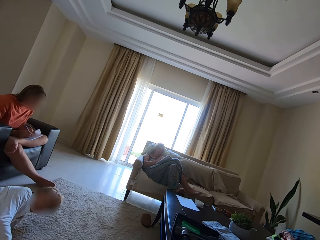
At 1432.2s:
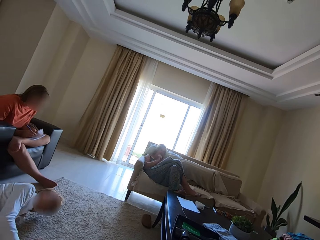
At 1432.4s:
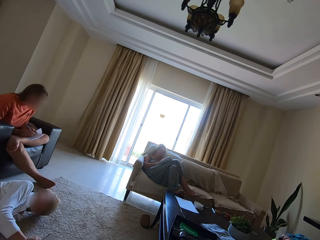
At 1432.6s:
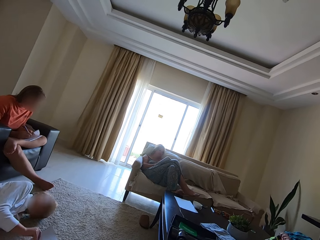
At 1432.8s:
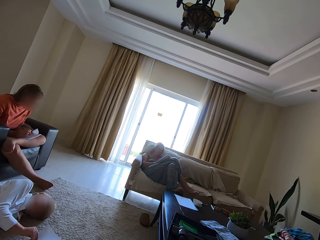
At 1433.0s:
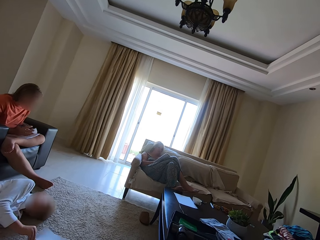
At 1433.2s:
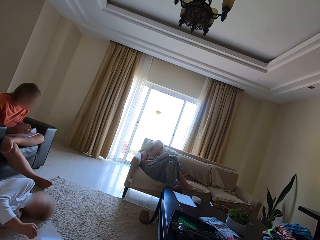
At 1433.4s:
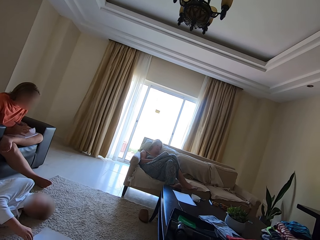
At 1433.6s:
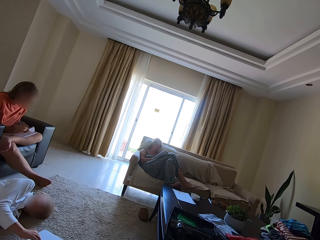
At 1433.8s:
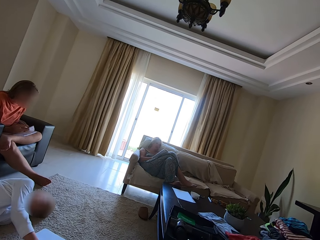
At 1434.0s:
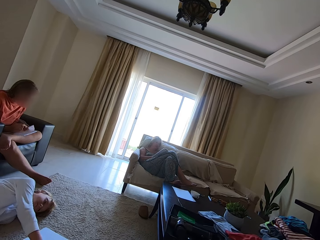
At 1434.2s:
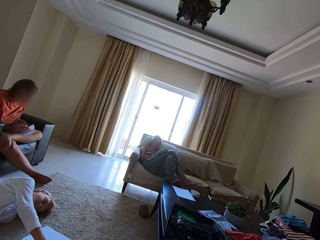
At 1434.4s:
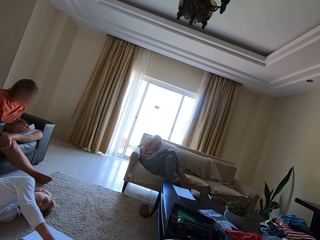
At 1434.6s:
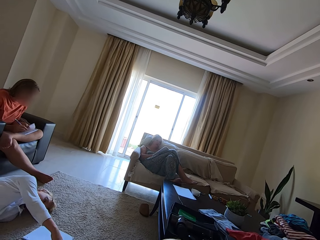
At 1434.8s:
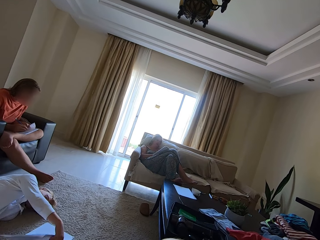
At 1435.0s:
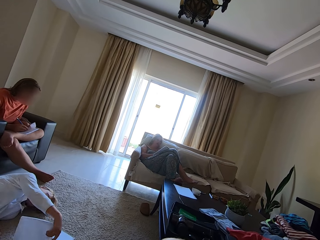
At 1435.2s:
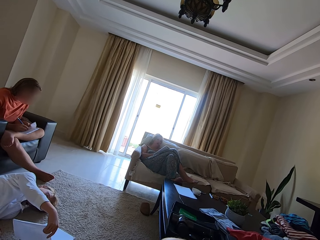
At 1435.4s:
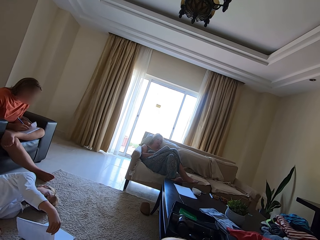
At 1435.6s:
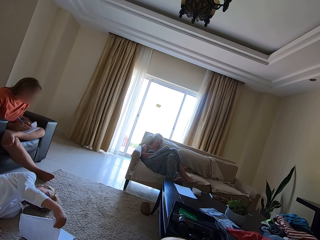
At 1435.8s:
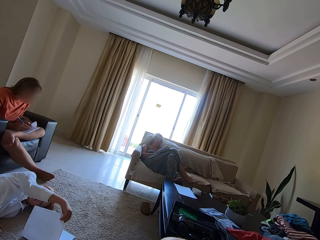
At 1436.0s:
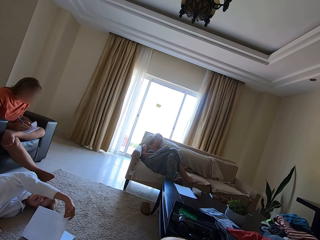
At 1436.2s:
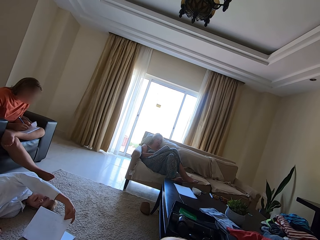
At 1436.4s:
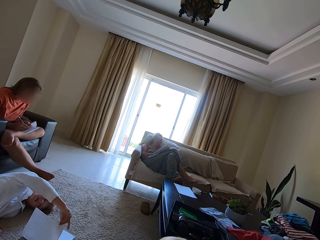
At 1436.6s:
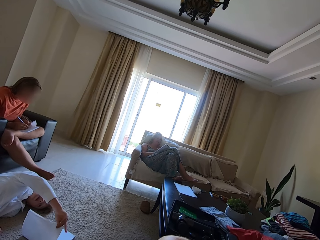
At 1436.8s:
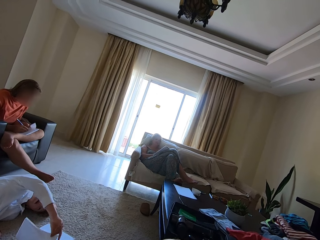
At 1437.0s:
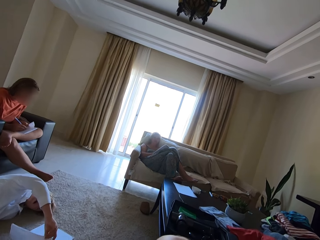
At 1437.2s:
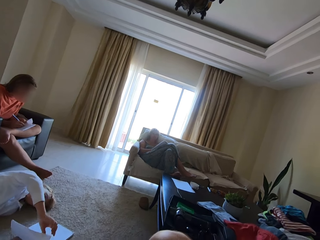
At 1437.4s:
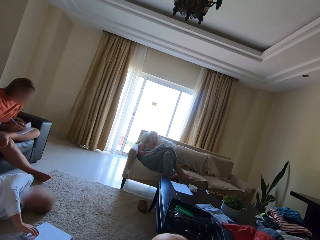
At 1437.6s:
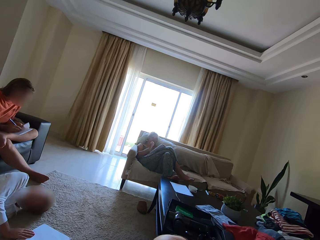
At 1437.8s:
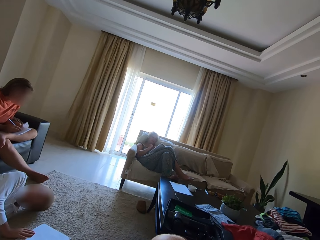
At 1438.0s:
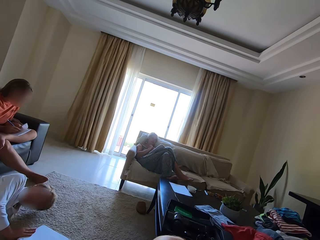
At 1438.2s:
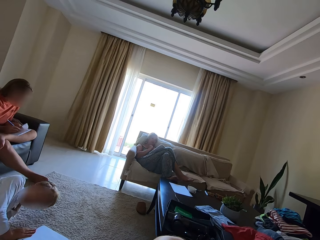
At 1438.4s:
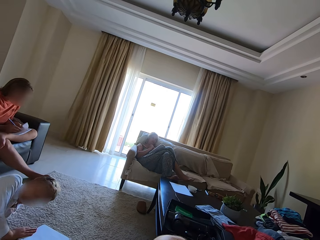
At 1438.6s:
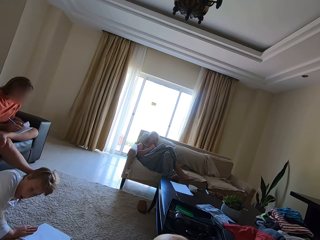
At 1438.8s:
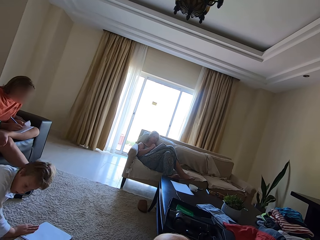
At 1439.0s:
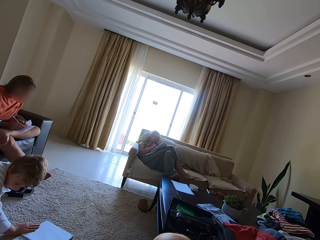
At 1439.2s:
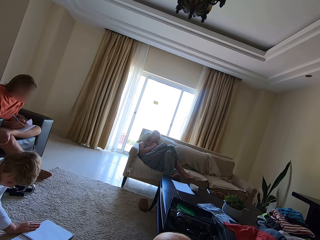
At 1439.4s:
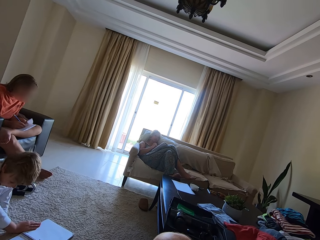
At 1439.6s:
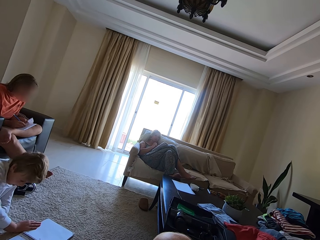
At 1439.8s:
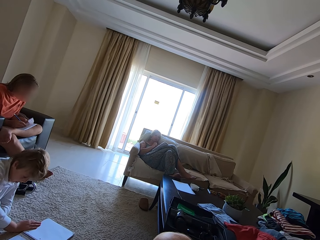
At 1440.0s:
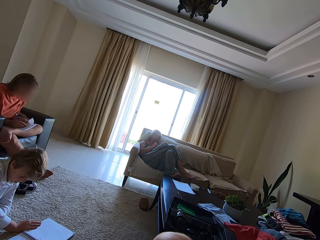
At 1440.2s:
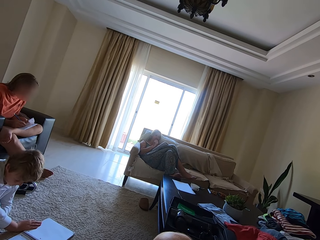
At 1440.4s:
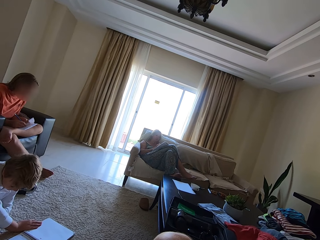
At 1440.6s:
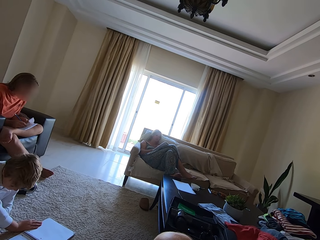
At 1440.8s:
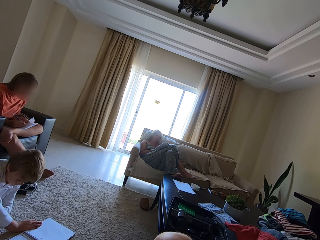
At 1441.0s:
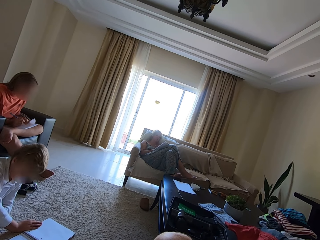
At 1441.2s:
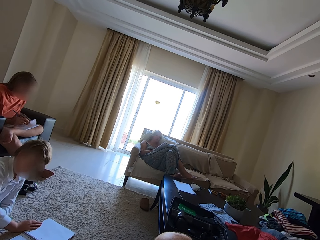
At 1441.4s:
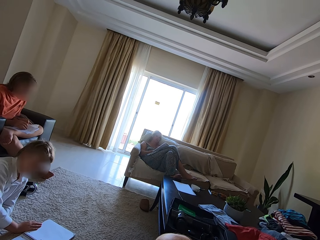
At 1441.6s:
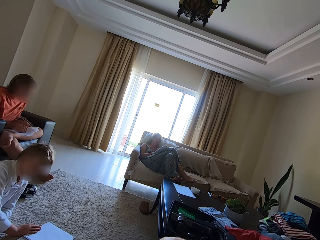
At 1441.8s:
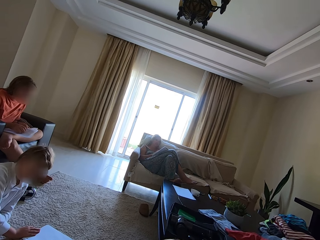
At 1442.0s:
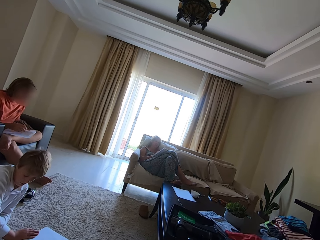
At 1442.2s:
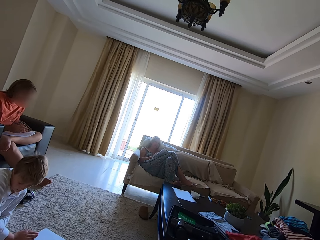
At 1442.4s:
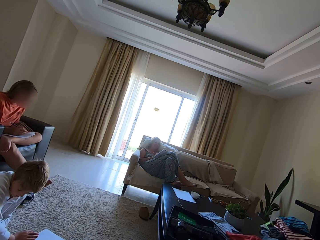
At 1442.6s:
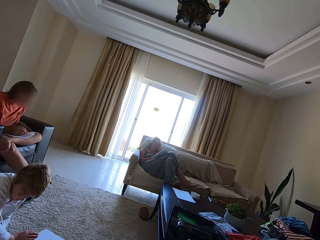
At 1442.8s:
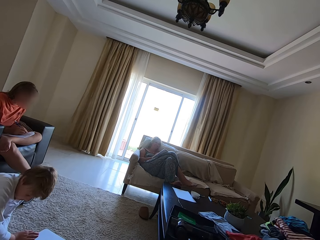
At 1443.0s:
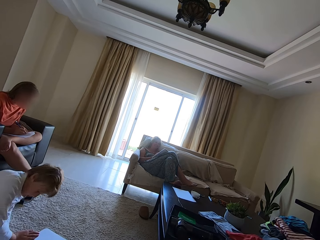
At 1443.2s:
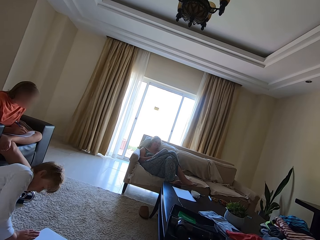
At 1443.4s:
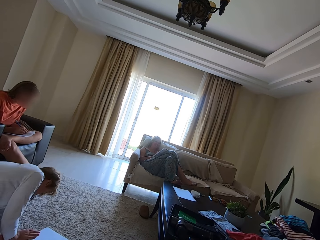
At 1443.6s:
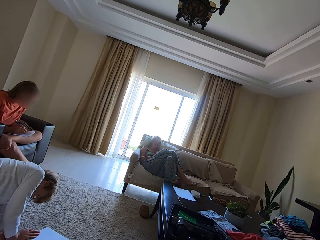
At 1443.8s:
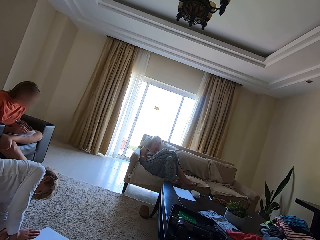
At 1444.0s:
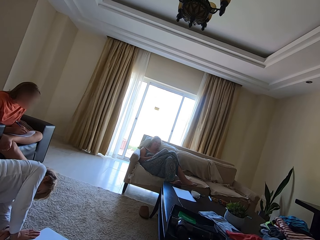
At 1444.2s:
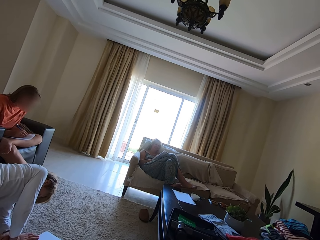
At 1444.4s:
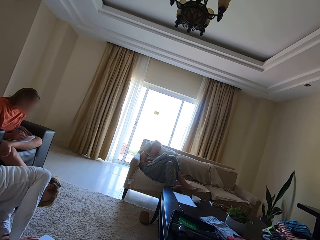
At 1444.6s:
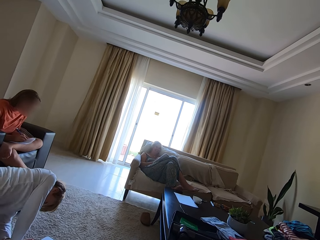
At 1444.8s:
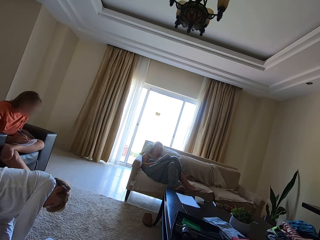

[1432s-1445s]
A person writes in a book. The person talks. The camera wearer talks.

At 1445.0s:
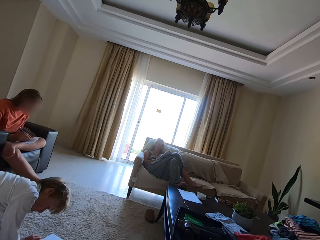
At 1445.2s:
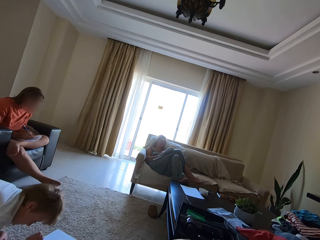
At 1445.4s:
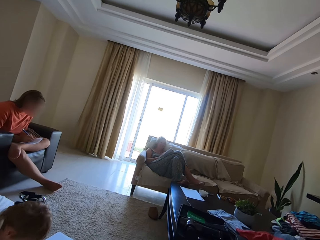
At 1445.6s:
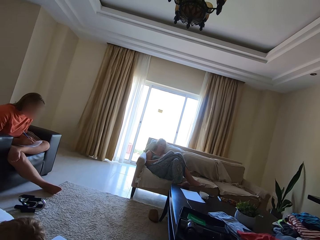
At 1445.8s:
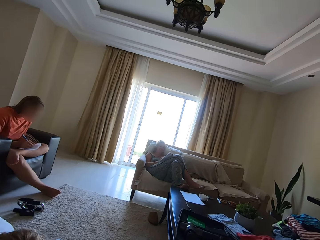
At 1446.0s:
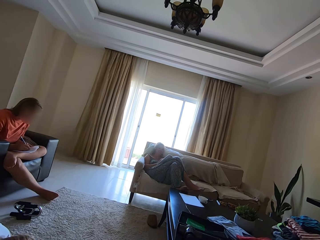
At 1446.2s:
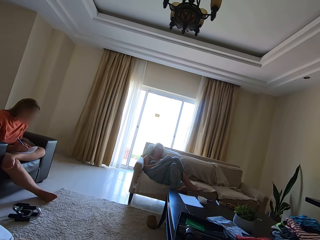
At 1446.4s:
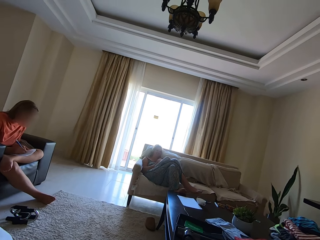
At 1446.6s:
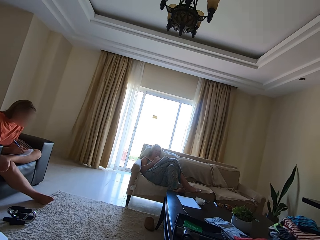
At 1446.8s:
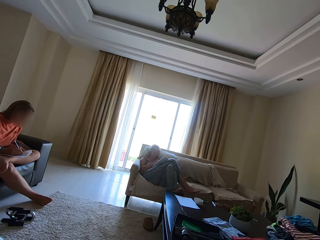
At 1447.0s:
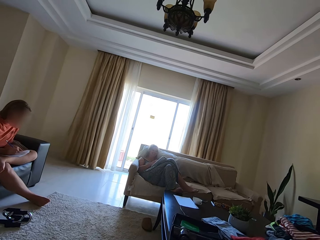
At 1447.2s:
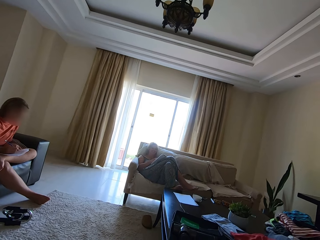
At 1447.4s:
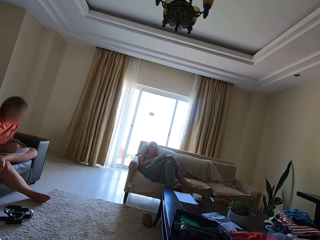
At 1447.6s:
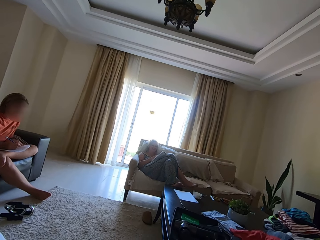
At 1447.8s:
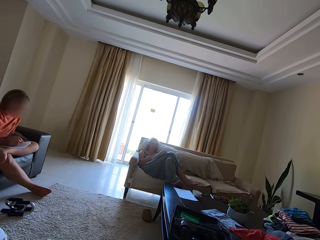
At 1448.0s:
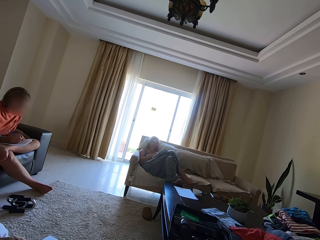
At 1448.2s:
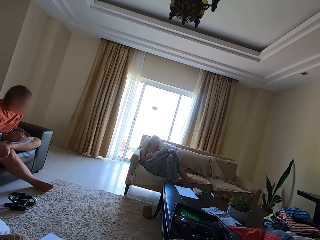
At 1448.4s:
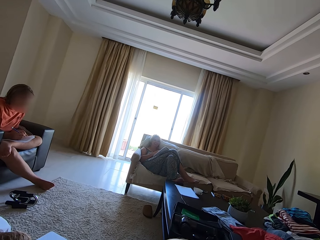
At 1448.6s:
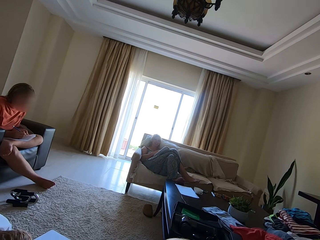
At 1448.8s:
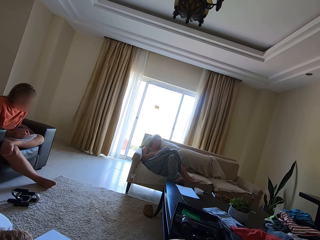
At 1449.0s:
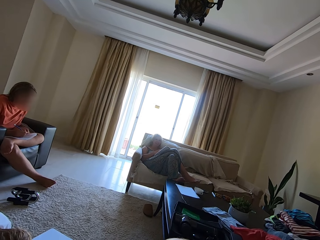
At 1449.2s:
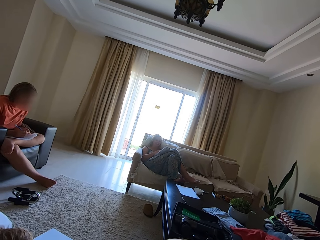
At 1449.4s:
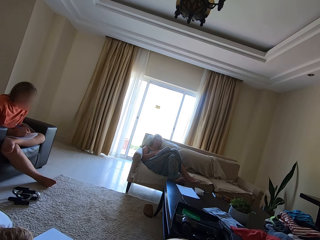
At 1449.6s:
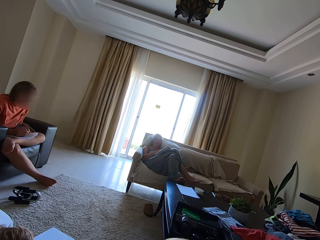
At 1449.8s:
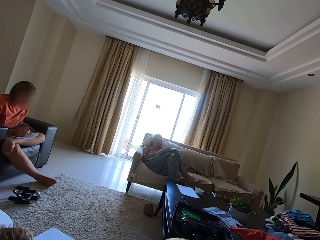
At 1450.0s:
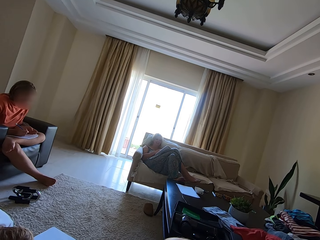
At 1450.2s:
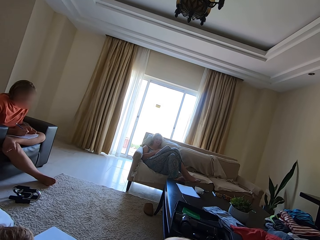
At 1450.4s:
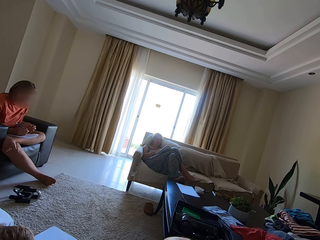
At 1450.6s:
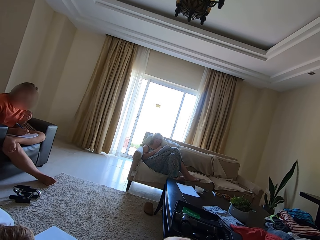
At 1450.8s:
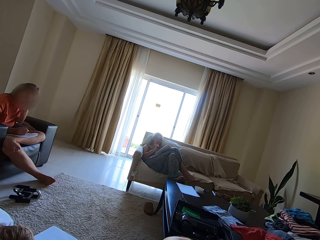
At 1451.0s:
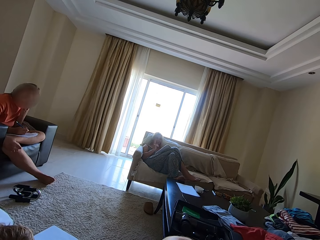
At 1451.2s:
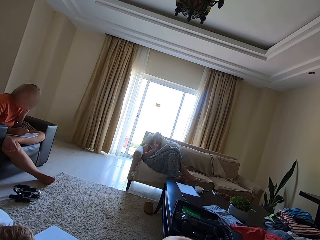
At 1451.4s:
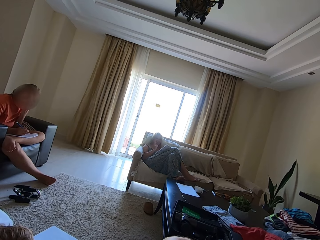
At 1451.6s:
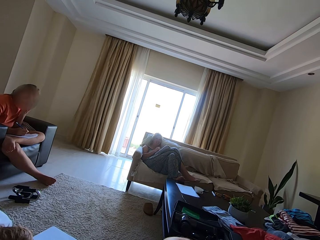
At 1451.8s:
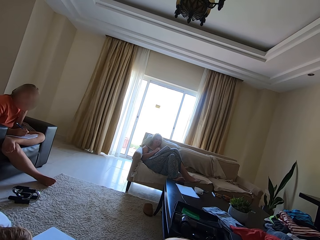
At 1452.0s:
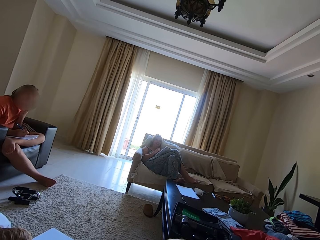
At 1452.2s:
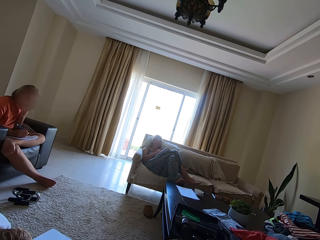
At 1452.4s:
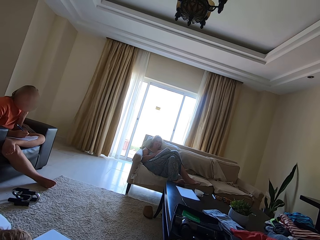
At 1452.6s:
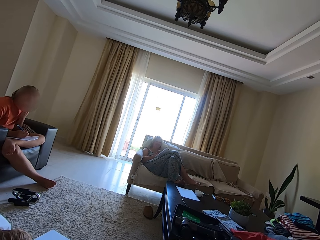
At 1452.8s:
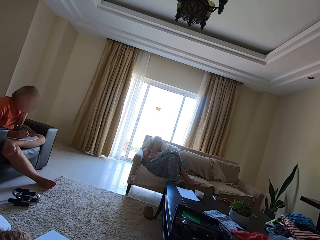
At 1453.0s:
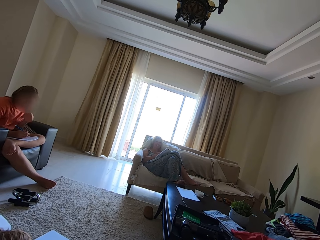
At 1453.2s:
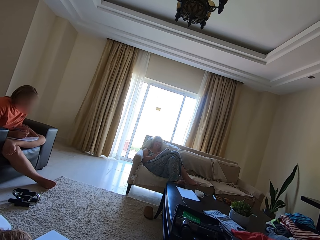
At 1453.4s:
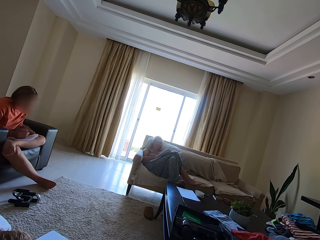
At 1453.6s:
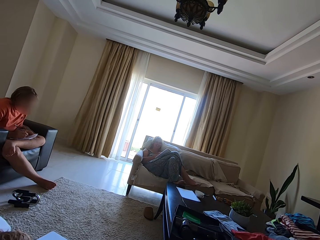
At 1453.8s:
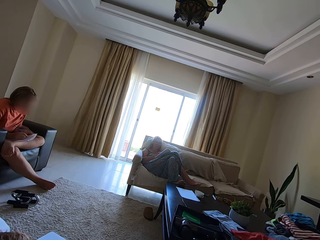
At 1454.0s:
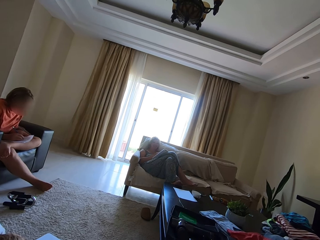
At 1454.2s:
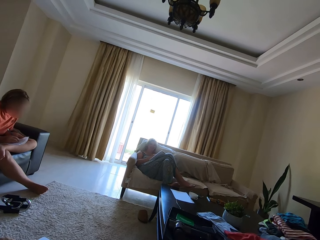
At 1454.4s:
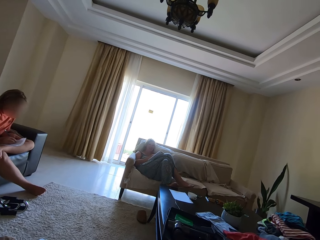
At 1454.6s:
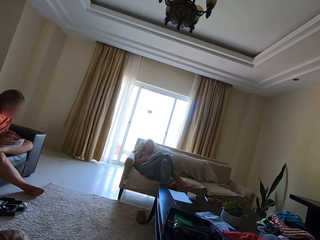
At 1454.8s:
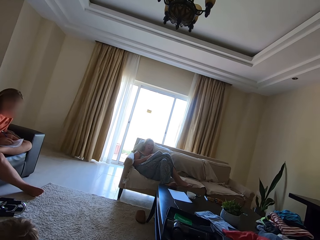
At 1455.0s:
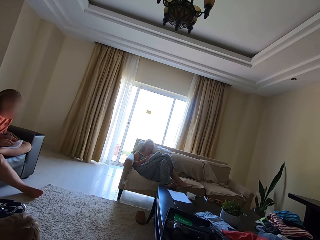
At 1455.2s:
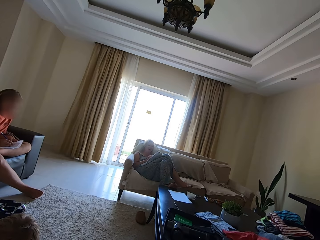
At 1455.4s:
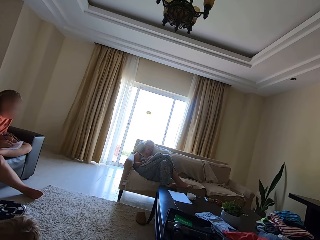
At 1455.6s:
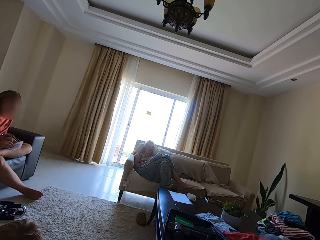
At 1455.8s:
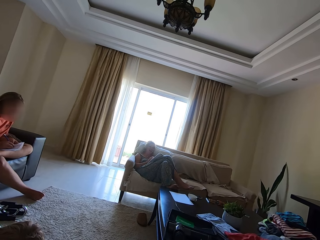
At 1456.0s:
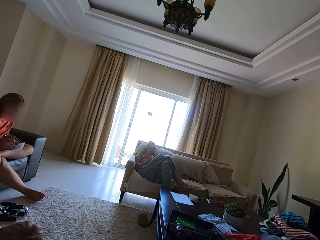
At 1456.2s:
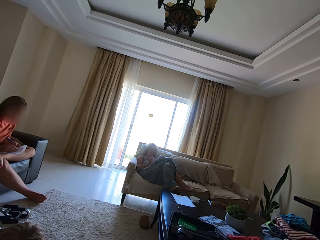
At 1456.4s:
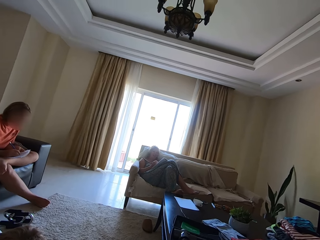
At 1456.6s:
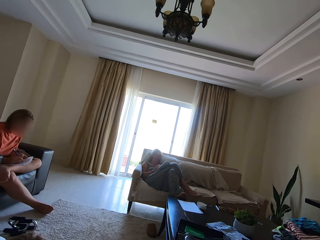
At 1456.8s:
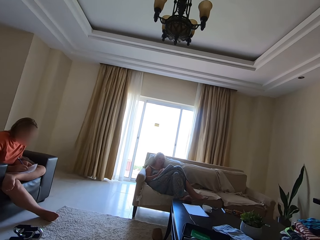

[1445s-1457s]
A person kneels on the floor. A person talks. Another person talks. A person touches the face. The camera wearer talks. The person writes in a book.
